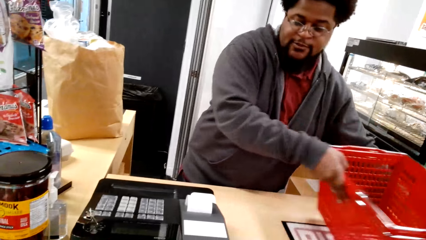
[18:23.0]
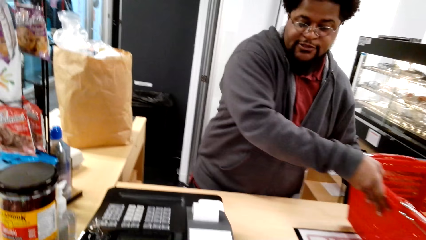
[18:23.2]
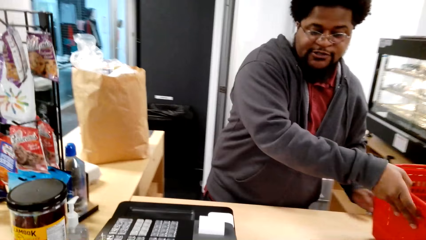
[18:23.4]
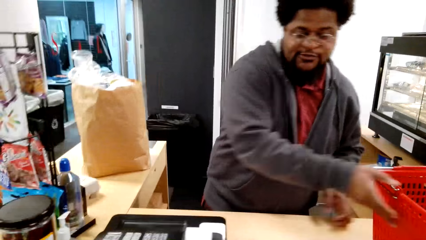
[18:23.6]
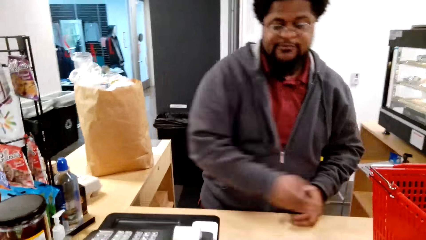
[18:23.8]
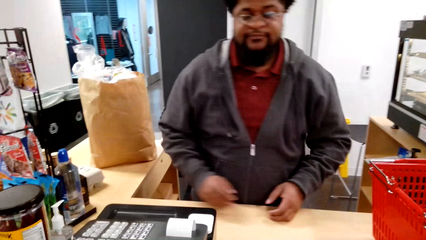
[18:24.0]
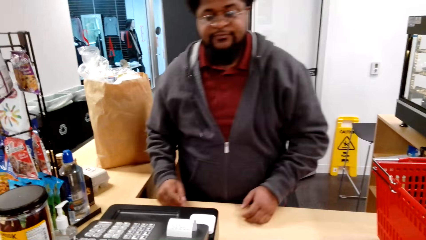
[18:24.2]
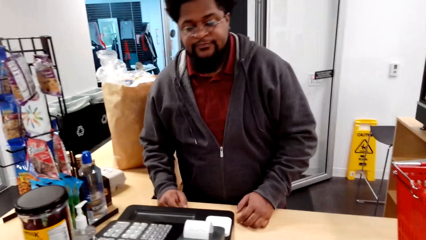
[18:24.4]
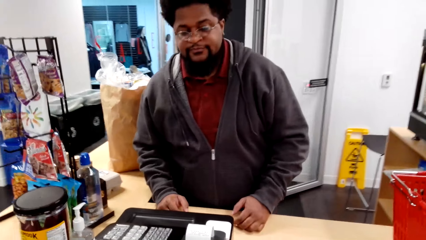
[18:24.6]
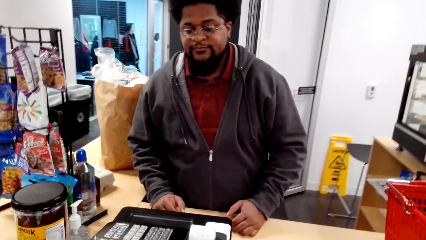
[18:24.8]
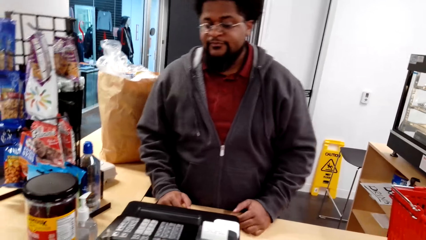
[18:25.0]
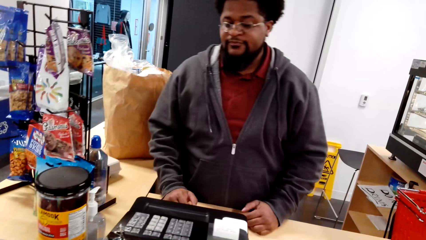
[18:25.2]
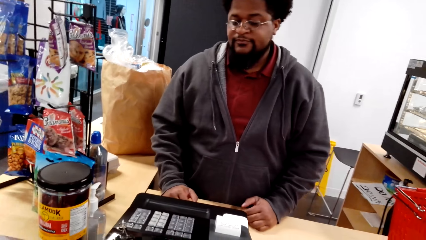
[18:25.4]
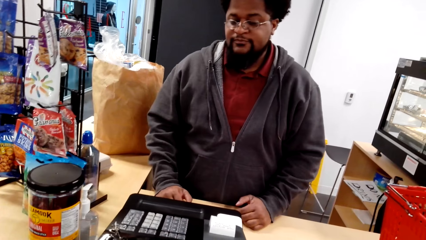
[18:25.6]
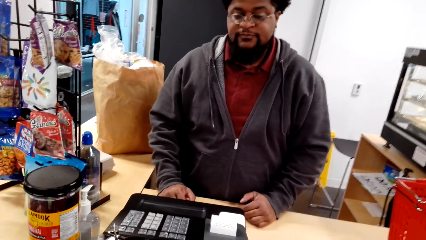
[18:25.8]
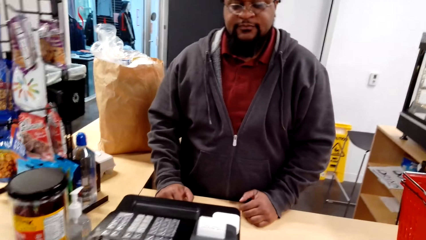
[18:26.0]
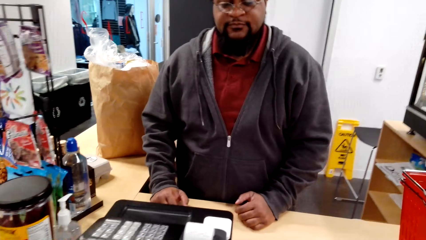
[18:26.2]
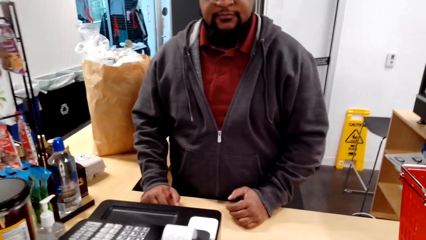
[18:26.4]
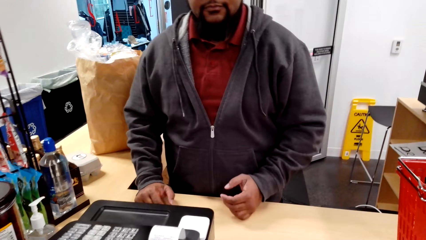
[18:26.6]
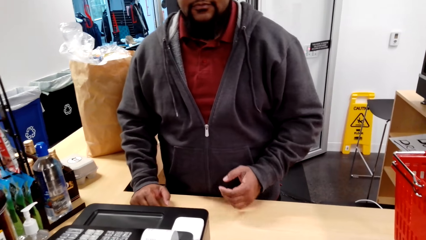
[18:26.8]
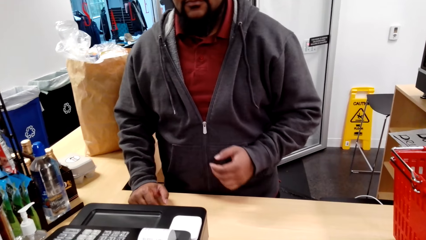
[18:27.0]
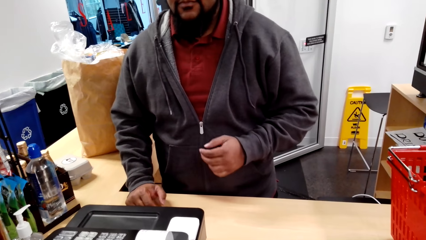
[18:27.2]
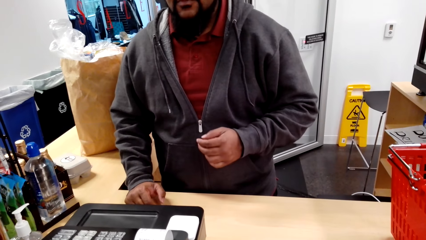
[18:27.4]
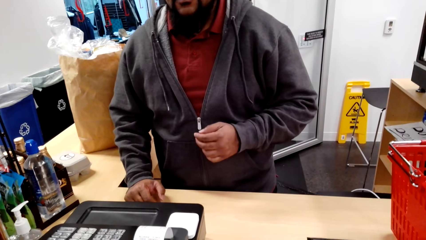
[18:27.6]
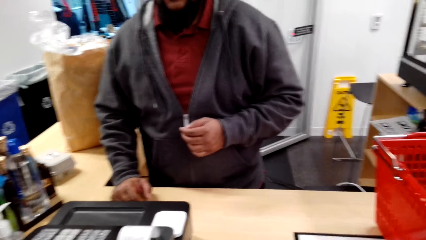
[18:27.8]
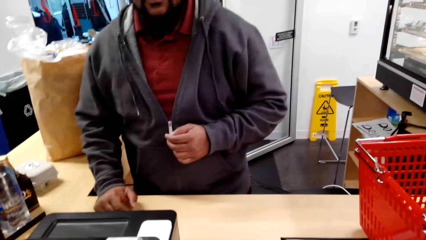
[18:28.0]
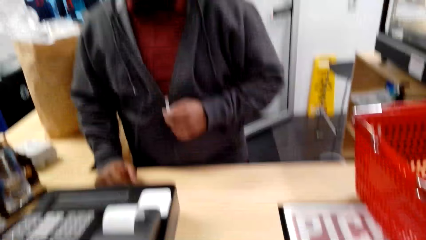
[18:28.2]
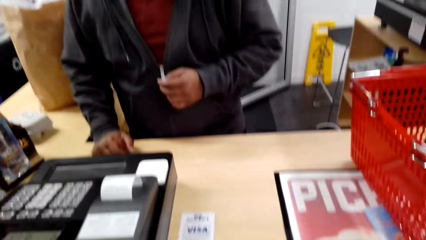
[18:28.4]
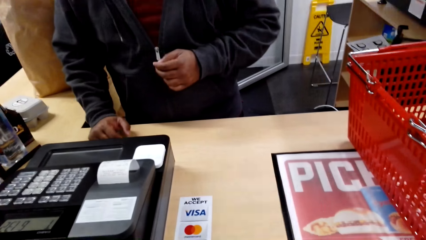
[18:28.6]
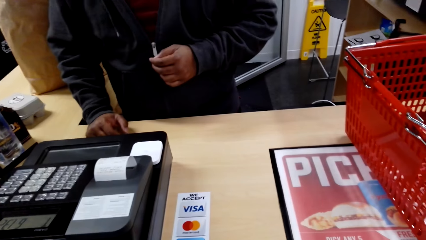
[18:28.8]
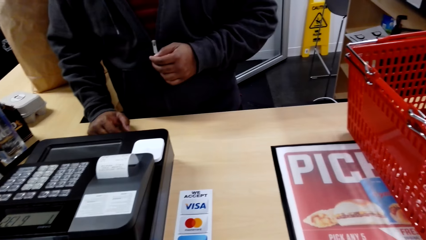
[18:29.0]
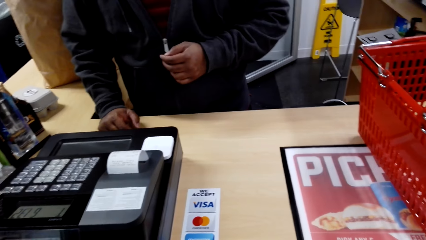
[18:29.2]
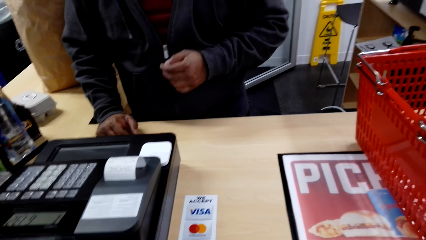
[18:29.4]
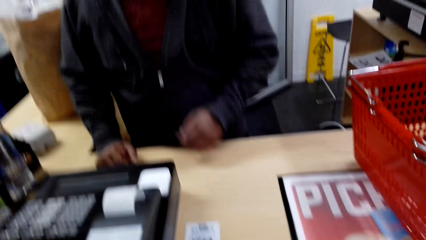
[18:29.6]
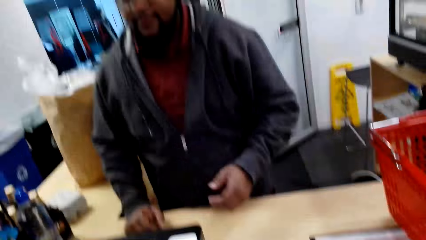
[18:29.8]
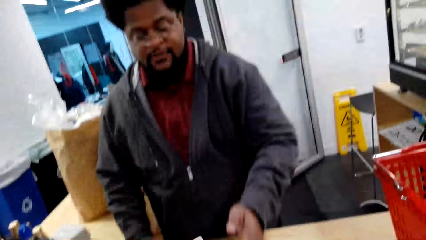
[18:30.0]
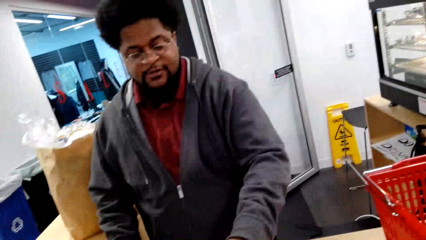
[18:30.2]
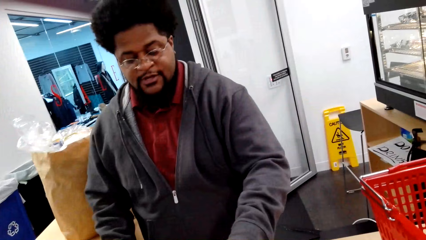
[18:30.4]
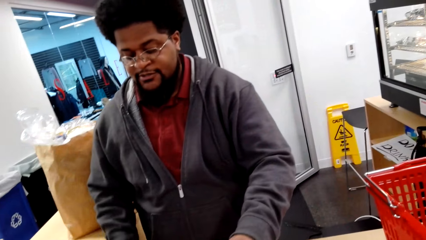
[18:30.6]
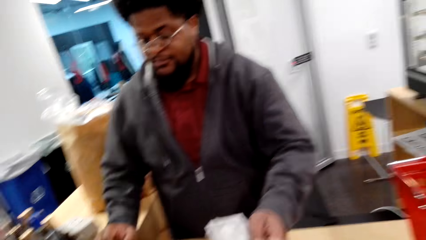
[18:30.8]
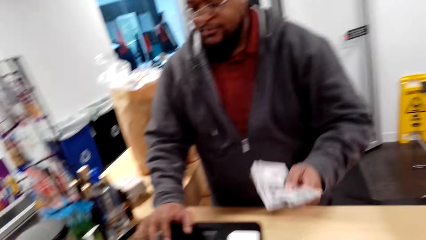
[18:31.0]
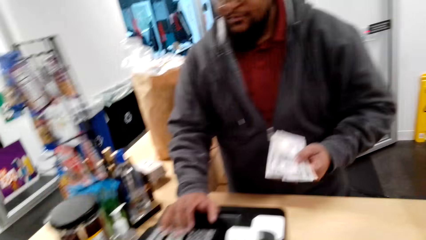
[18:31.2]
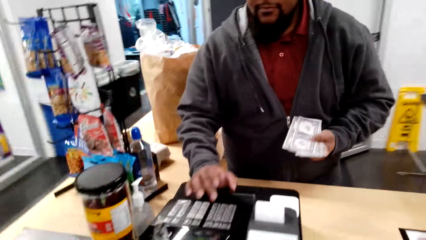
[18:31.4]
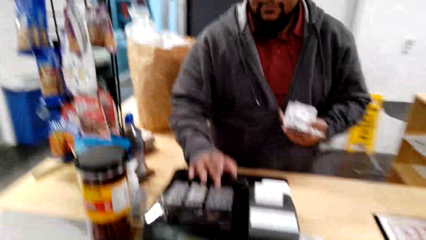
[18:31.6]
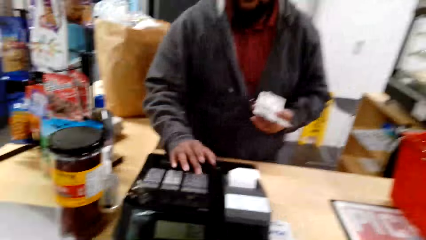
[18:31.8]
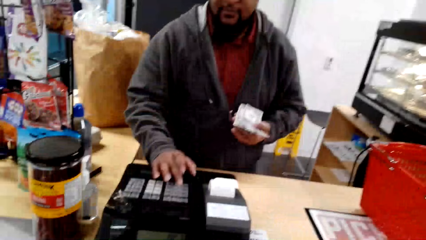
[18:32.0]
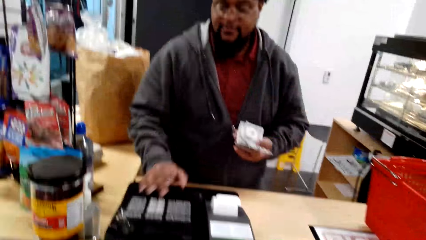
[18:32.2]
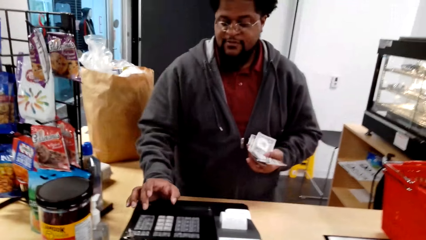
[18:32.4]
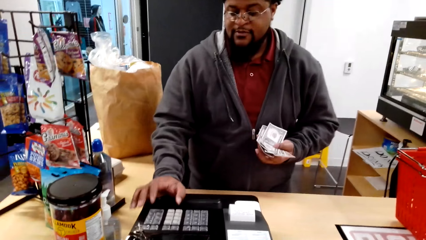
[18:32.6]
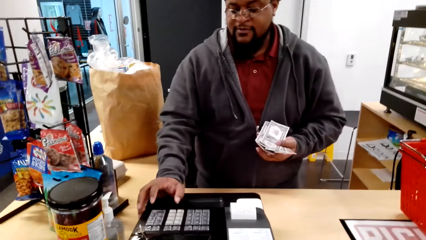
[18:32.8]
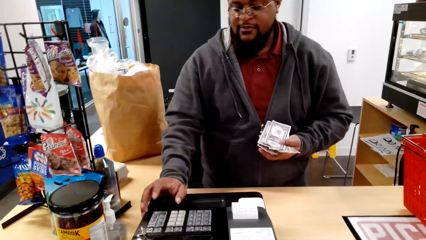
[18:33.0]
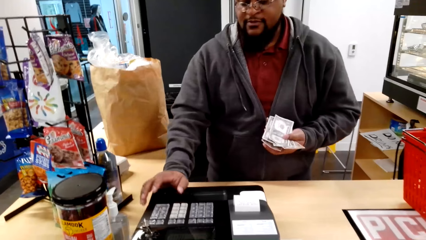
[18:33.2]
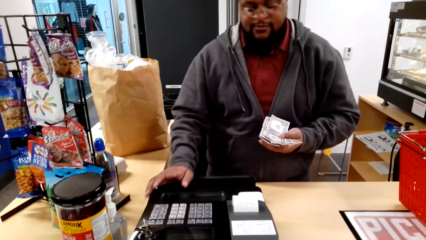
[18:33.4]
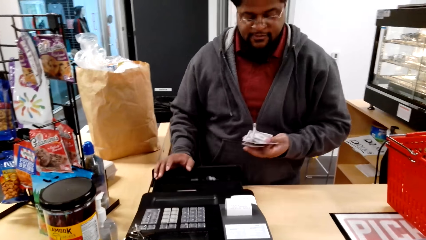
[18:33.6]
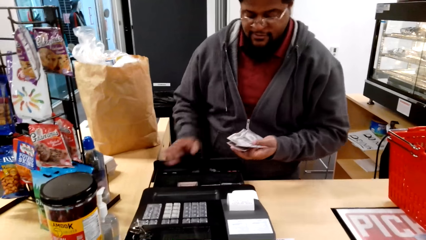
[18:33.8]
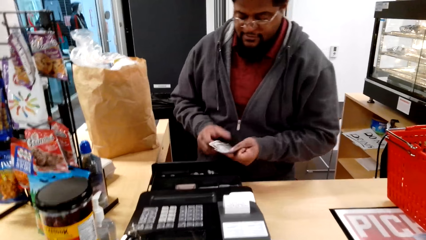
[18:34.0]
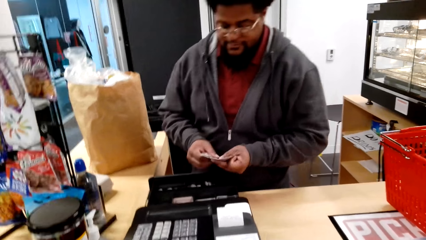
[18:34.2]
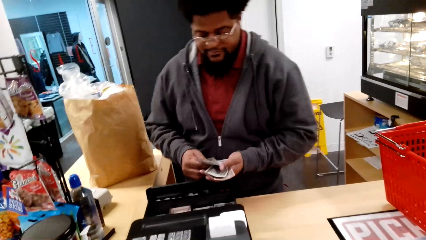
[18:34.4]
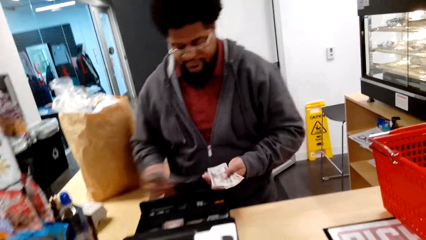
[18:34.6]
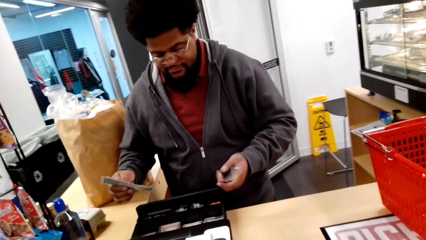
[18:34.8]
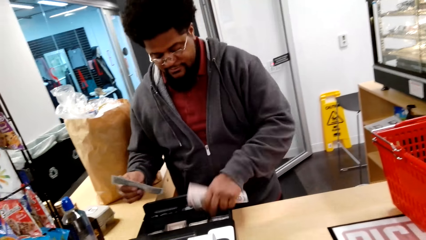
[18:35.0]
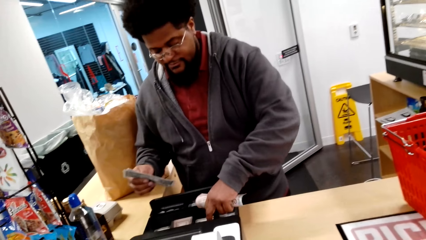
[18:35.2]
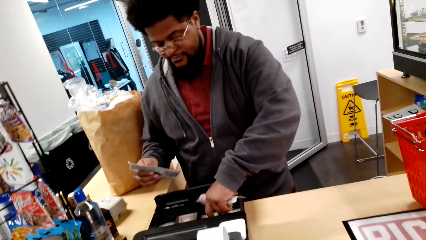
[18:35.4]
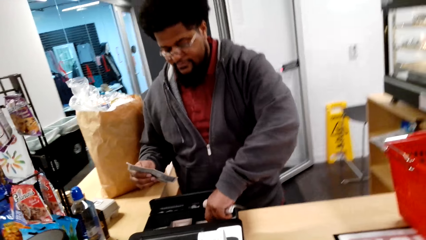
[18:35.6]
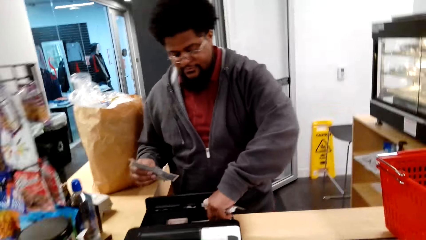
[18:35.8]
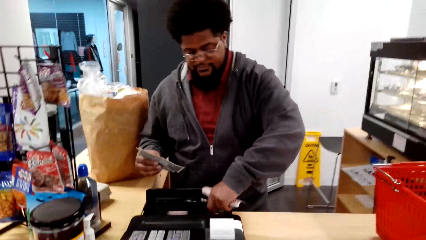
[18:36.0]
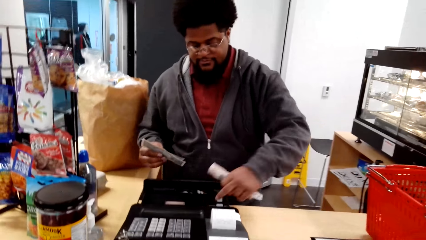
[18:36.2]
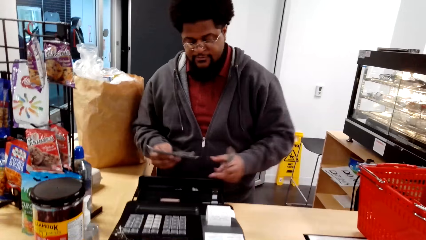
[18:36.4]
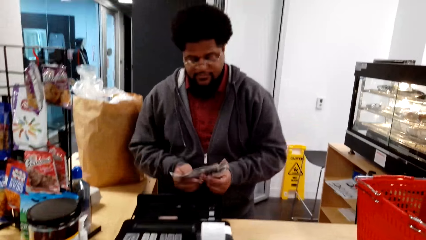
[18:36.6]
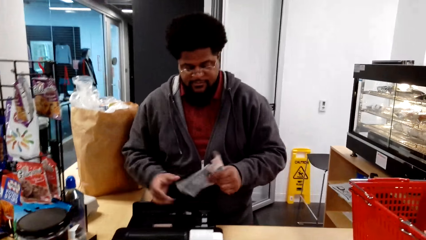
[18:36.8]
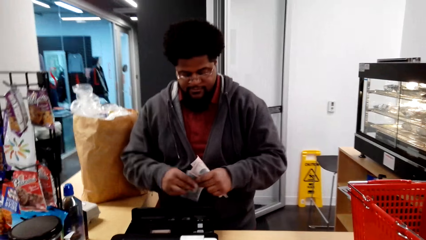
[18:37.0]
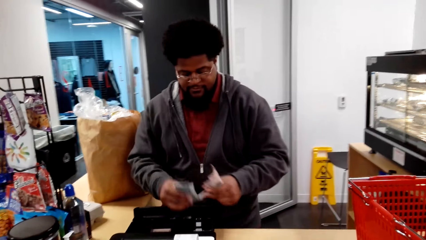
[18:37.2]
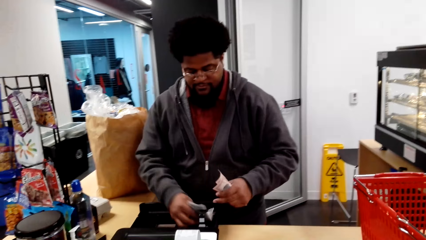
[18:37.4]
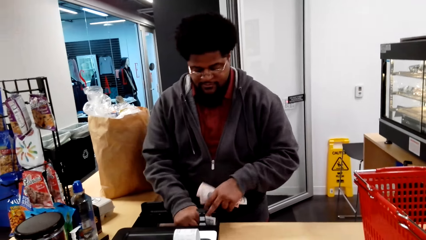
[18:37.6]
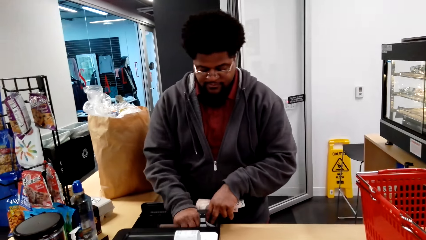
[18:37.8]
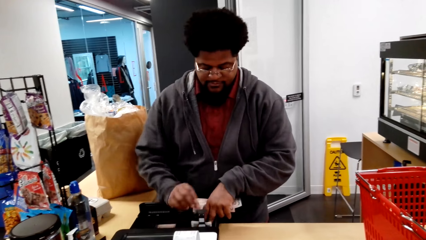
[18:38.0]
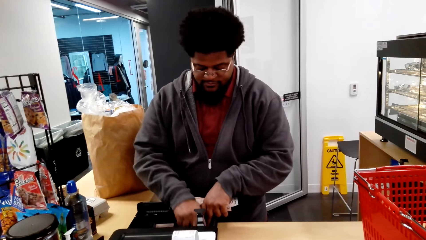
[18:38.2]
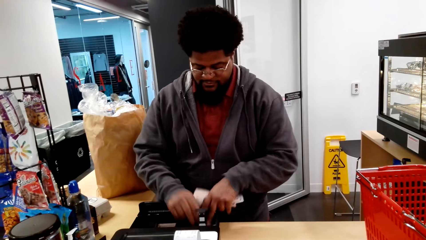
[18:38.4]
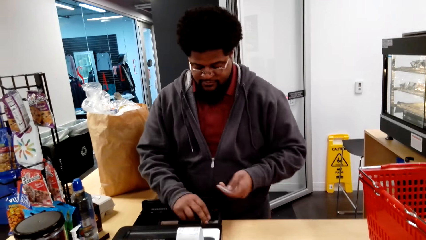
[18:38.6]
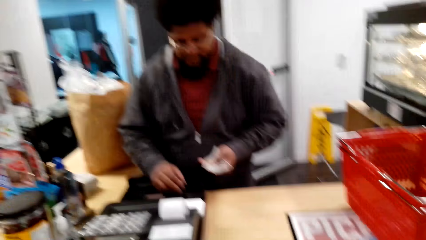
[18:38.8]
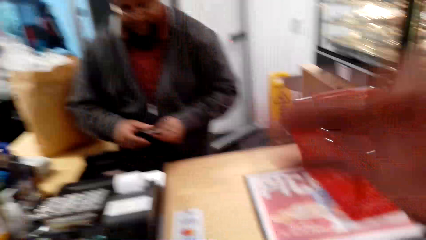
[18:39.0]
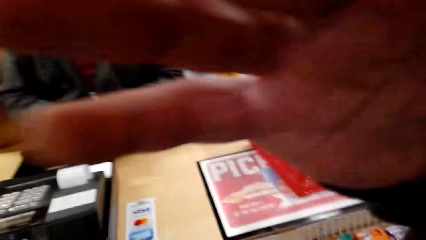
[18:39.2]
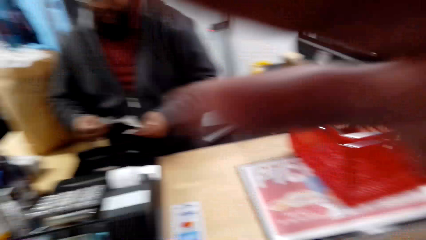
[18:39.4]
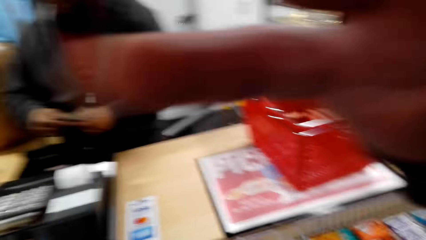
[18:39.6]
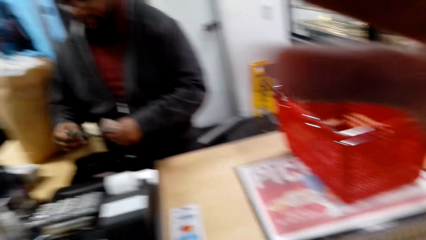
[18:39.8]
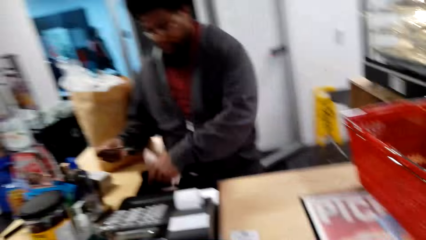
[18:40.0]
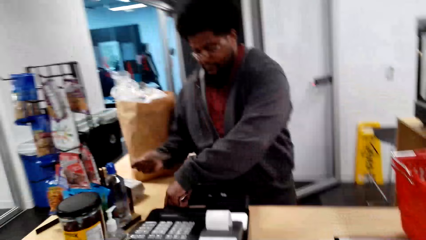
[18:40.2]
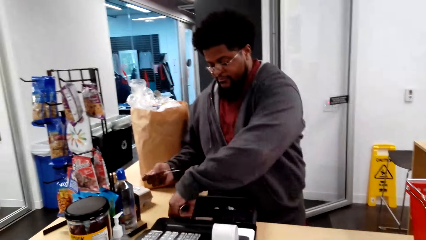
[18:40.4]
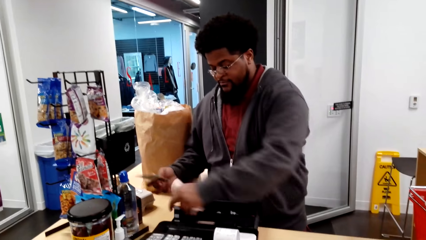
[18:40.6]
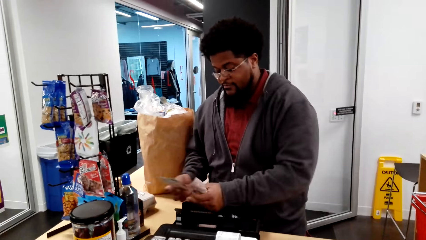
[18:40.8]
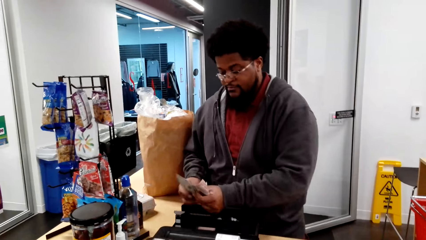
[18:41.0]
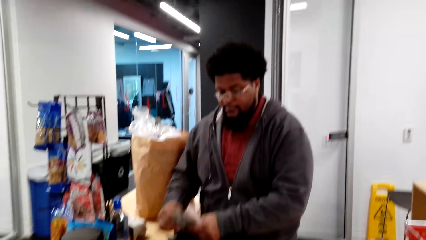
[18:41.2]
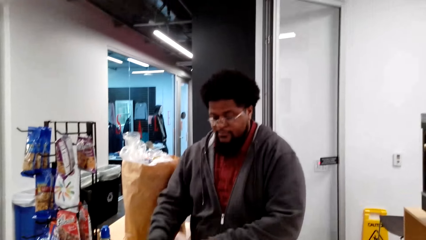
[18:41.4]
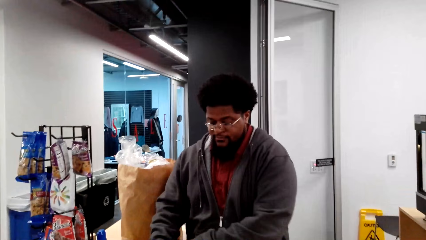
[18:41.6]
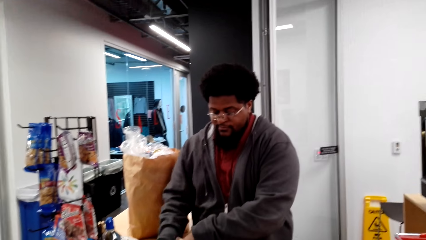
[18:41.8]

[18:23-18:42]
The man talks to the camera wearer and moves a shopping basket. The camera wearer talks to the man. They give the cash money to the man. The man presses the cash register machine, puts the money in a machine slot, and puts the money in the cash register.
